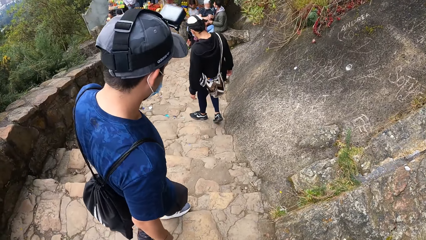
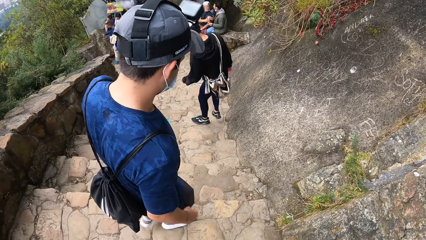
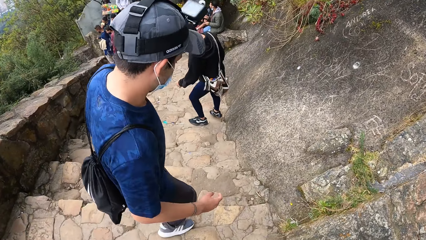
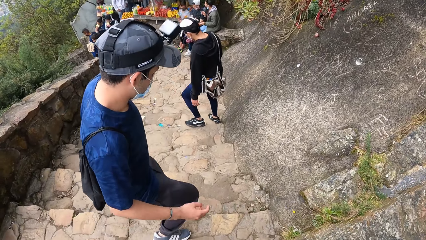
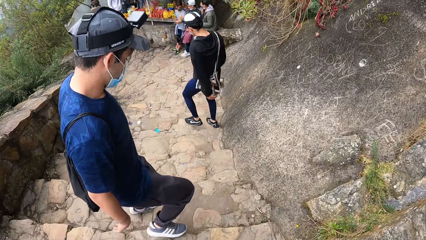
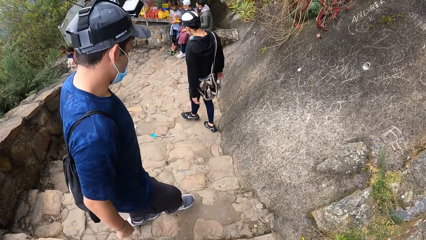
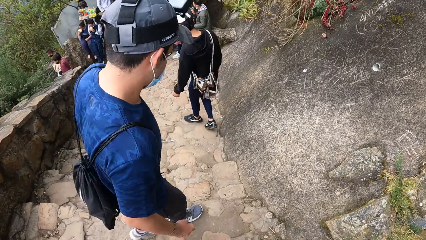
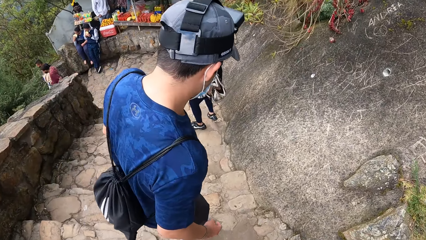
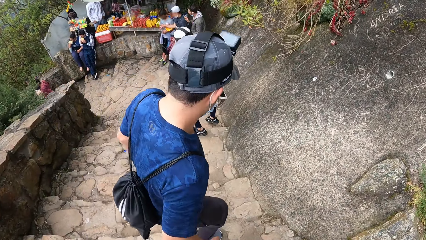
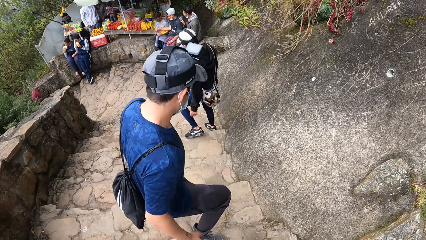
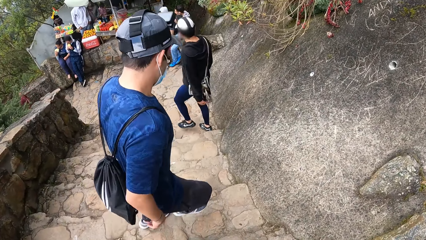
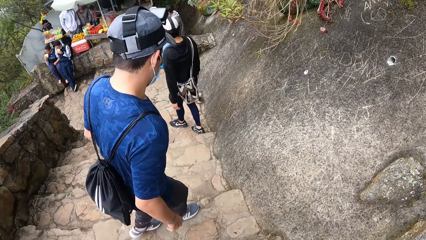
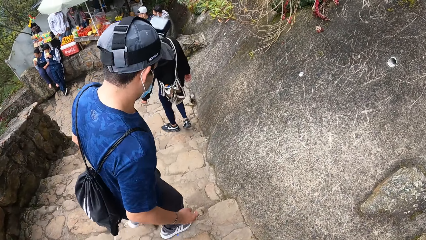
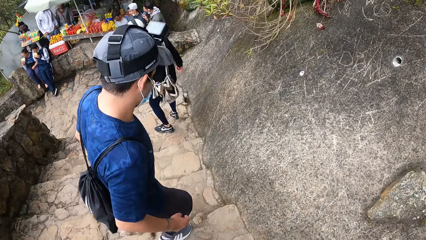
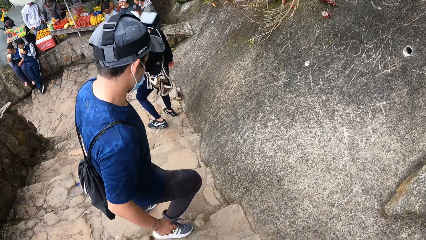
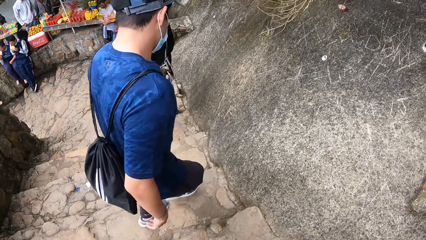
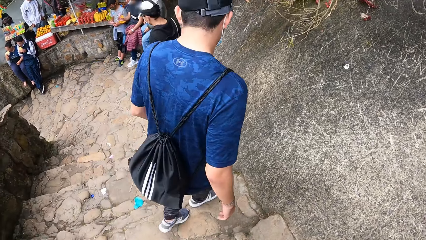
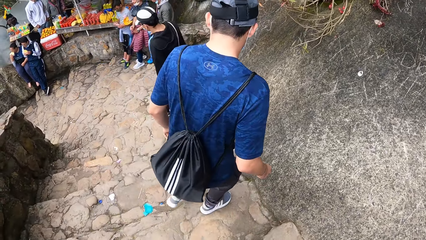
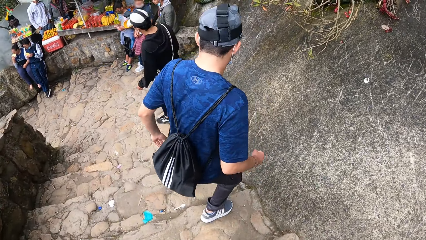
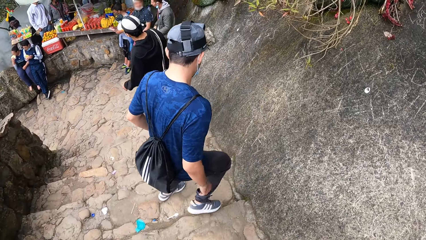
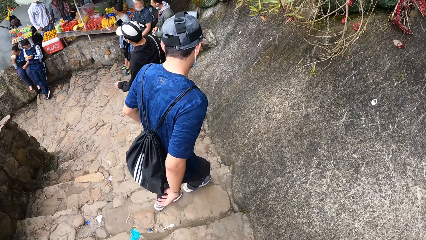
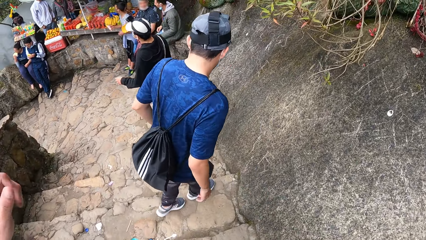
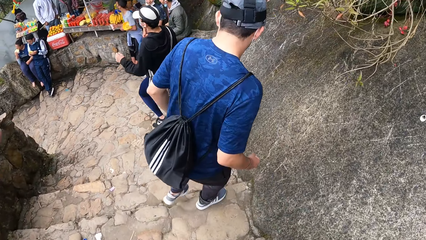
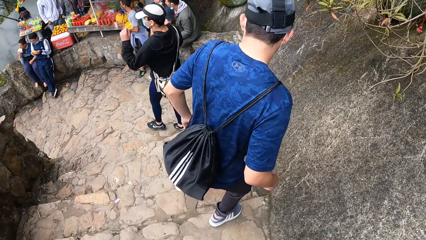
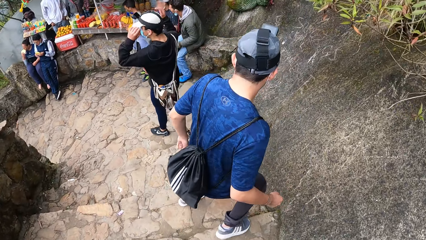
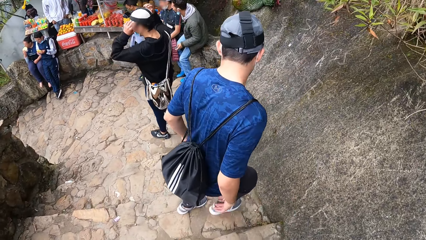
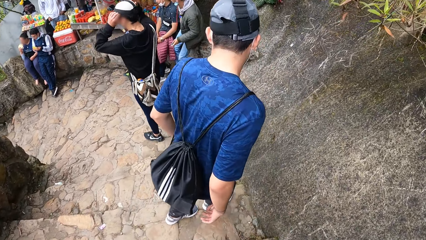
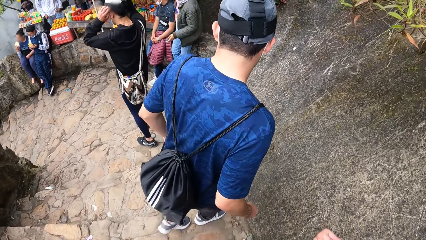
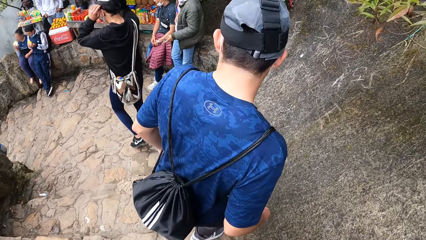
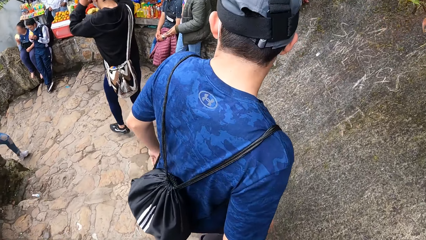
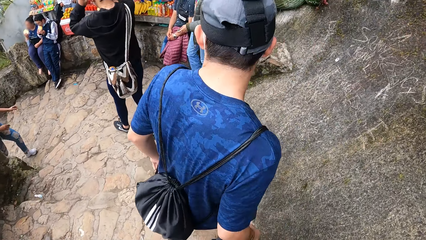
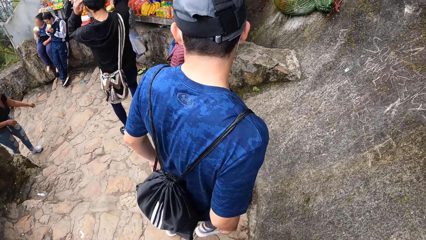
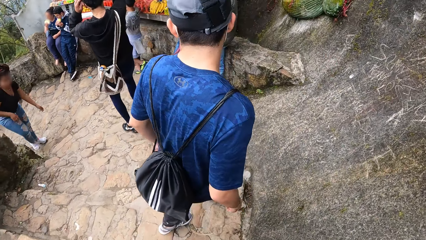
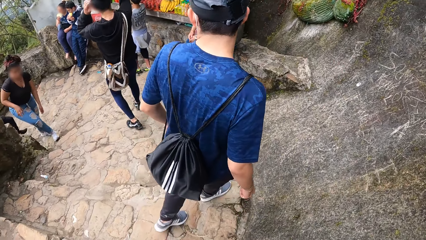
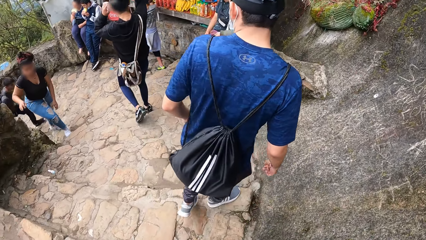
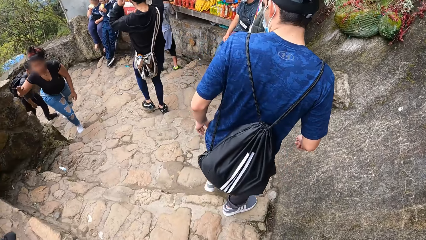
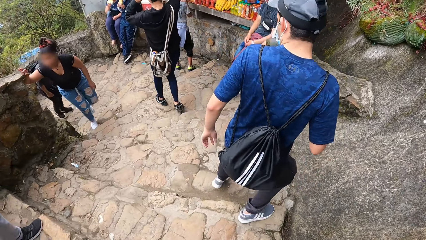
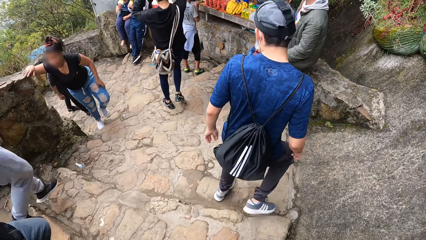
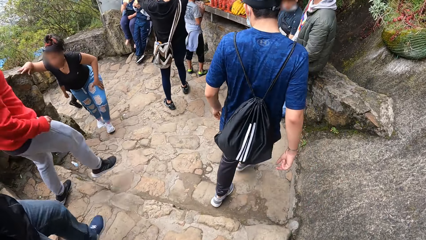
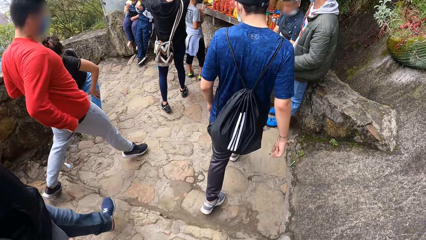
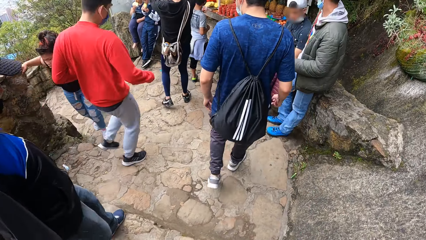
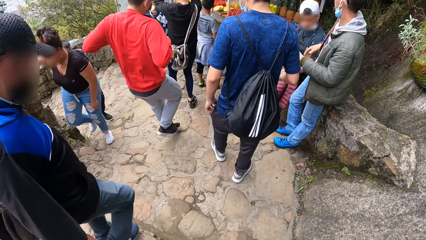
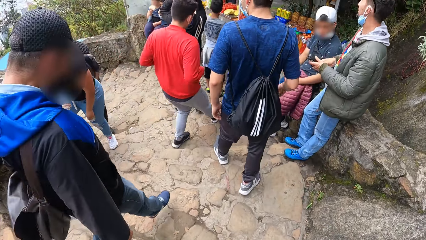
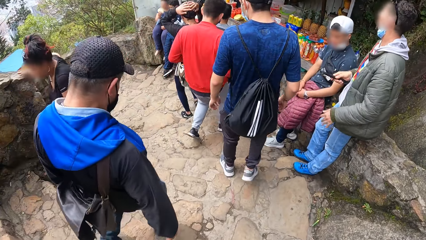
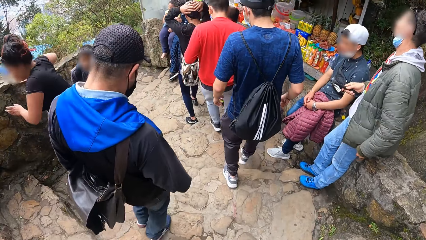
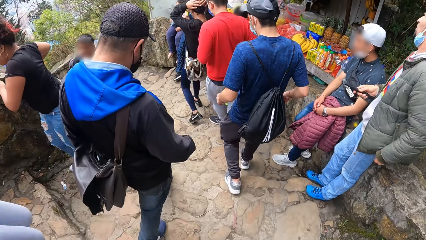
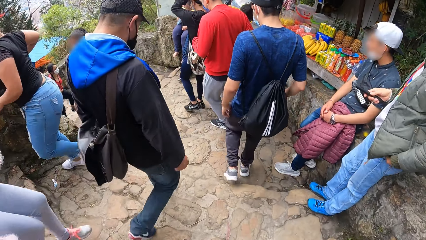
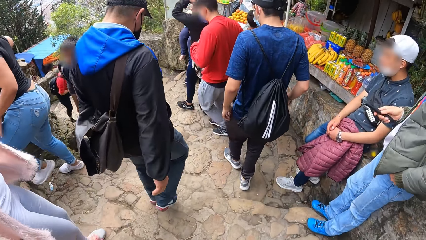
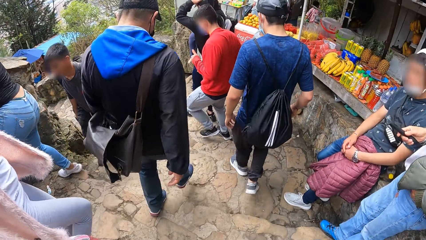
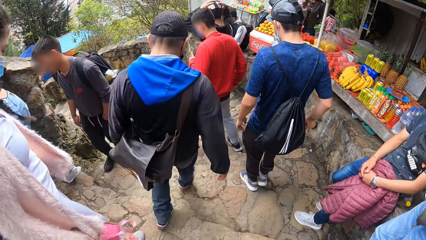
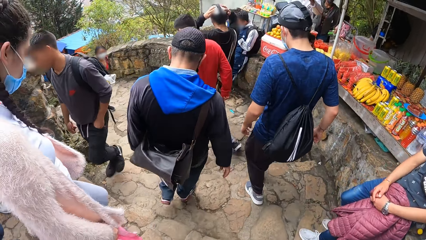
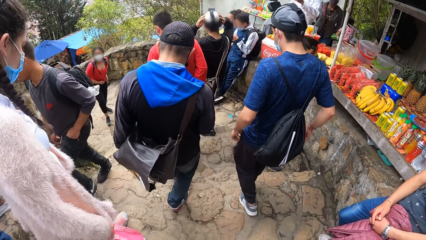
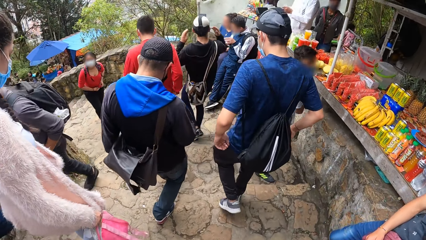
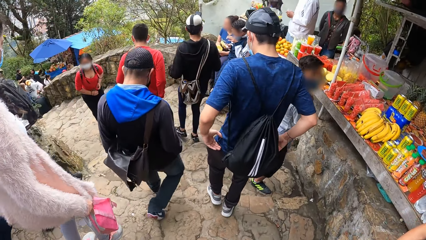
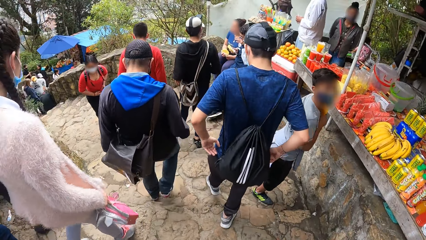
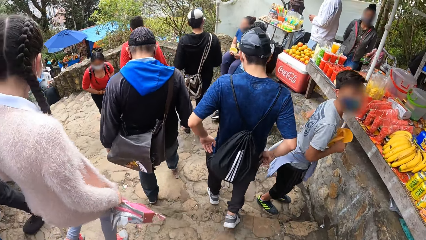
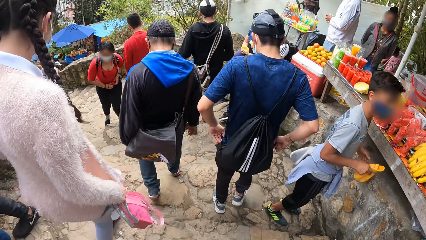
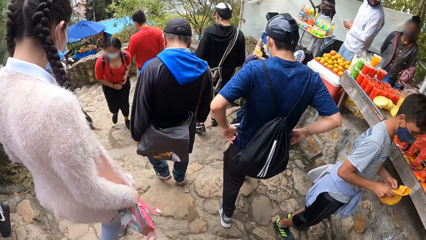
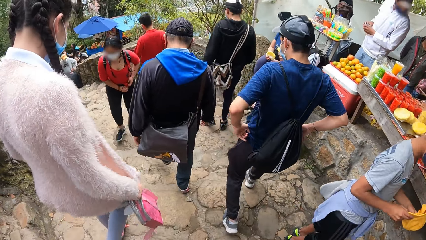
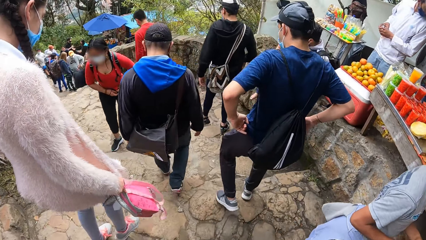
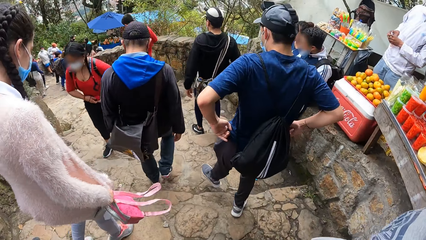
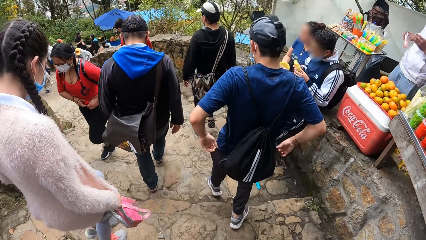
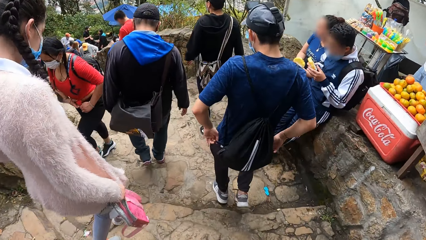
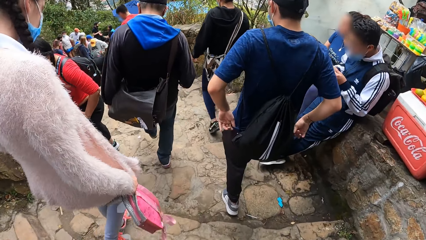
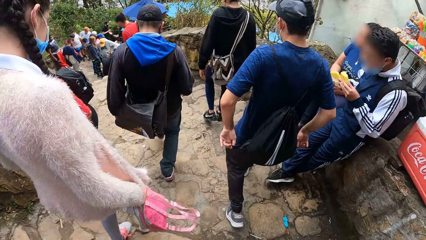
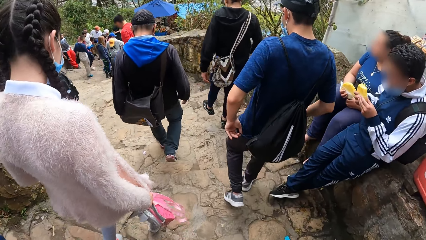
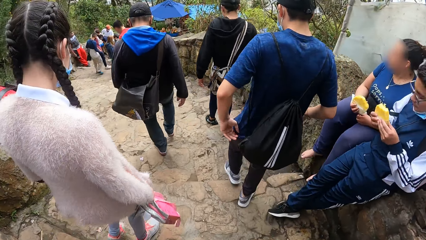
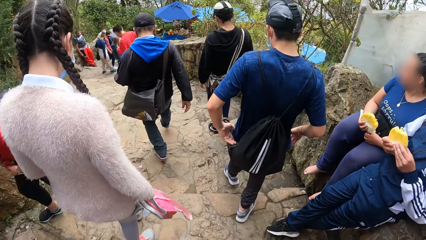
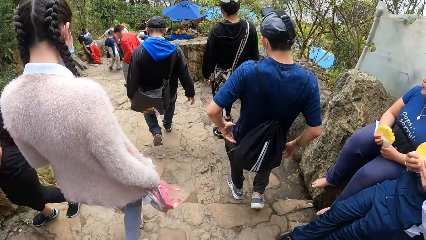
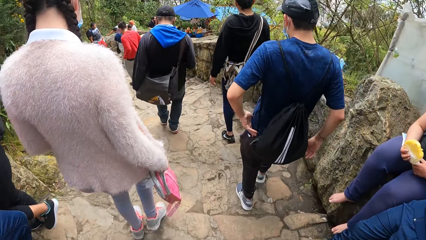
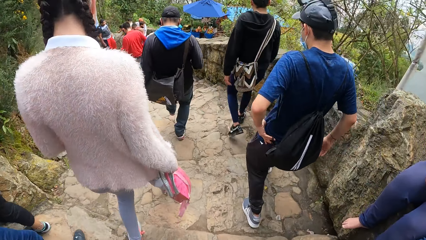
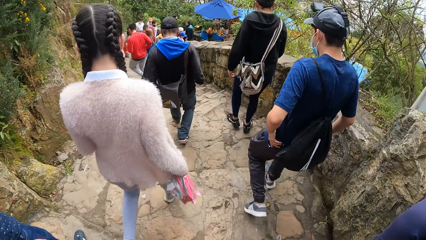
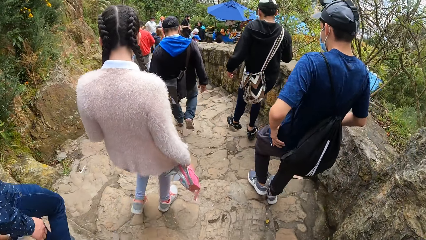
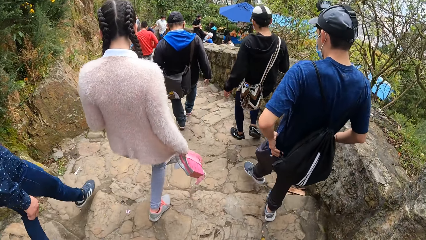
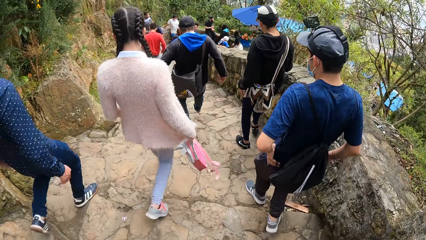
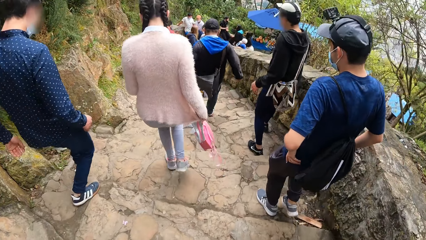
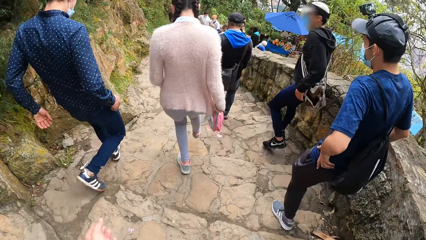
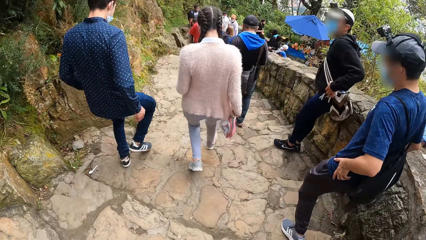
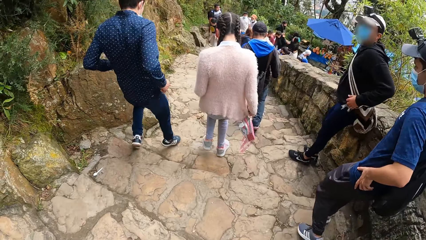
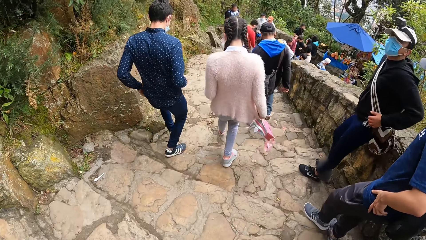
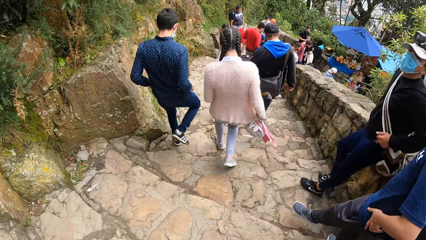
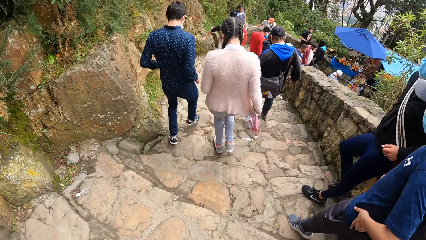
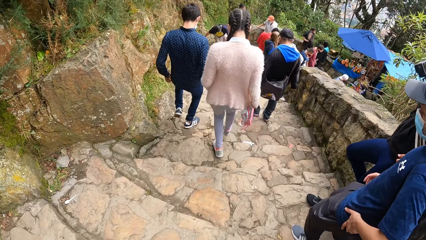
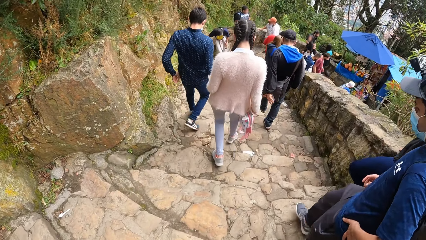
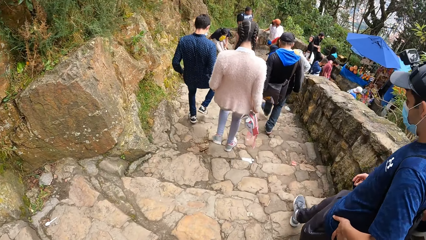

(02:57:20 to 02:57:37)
A man adjusts a cap on his head with his hands.
